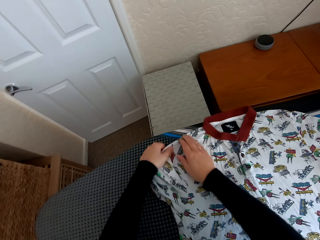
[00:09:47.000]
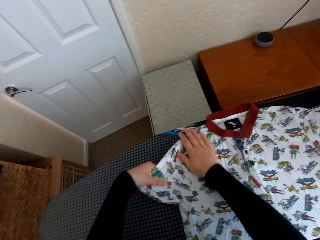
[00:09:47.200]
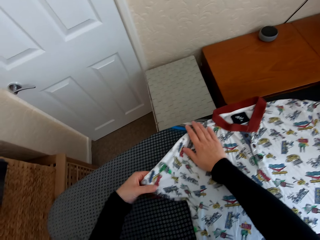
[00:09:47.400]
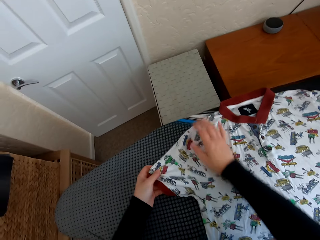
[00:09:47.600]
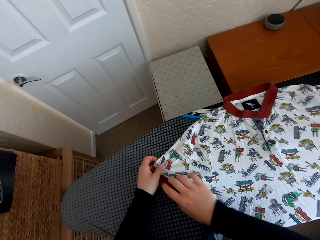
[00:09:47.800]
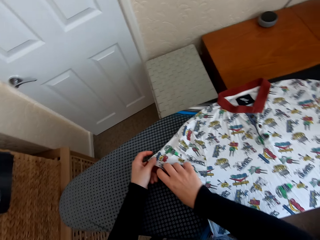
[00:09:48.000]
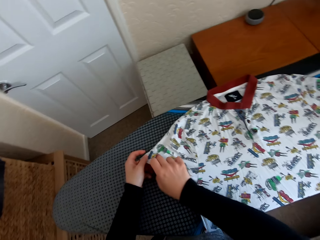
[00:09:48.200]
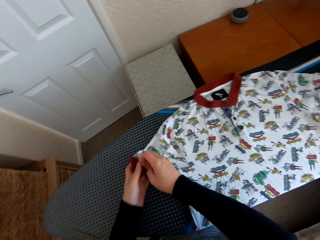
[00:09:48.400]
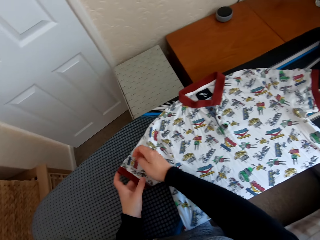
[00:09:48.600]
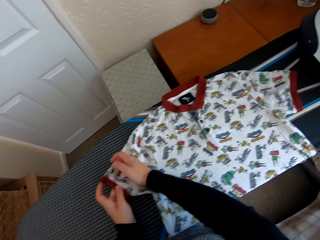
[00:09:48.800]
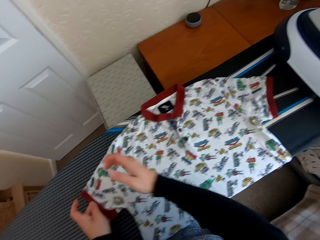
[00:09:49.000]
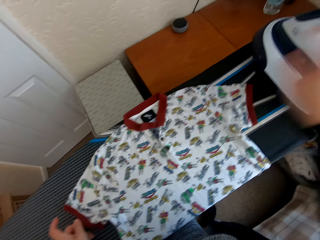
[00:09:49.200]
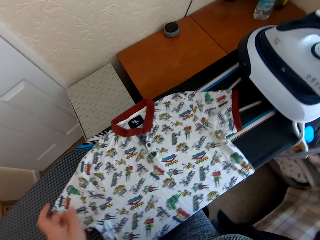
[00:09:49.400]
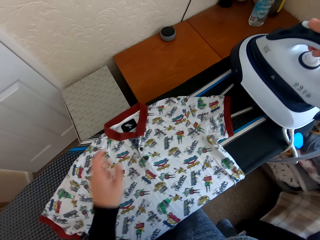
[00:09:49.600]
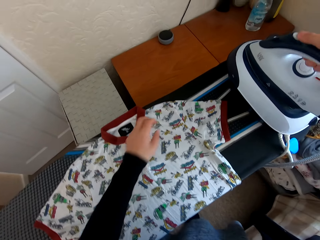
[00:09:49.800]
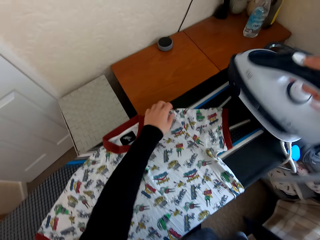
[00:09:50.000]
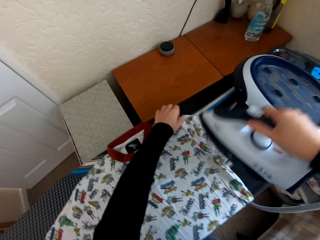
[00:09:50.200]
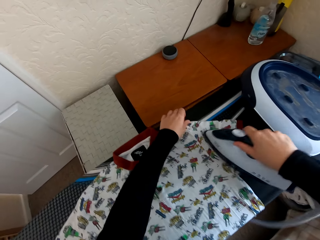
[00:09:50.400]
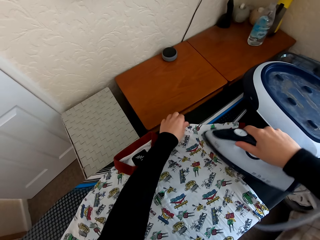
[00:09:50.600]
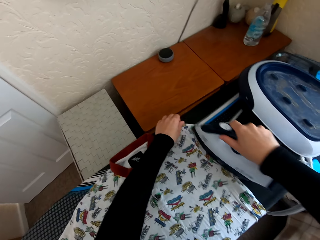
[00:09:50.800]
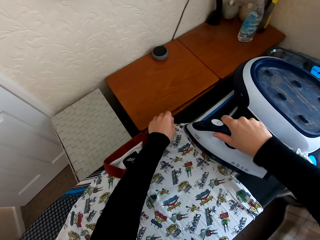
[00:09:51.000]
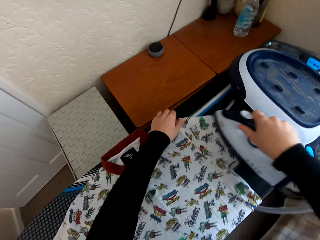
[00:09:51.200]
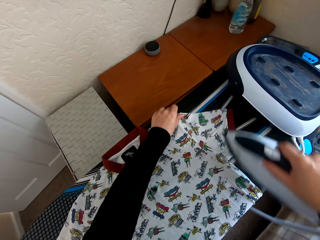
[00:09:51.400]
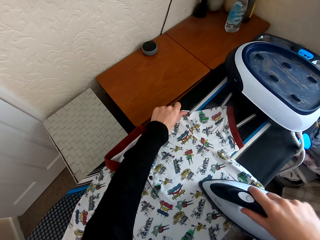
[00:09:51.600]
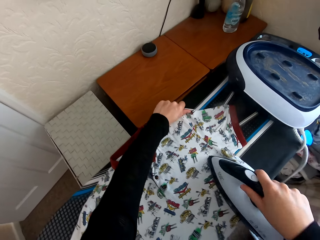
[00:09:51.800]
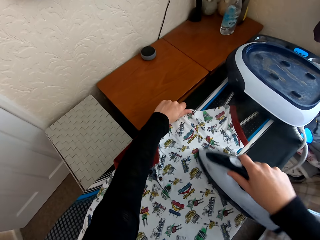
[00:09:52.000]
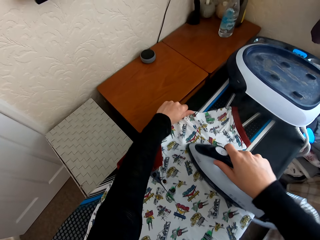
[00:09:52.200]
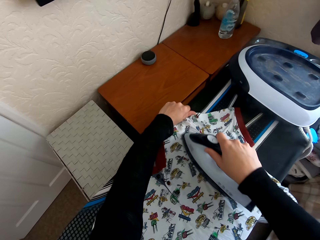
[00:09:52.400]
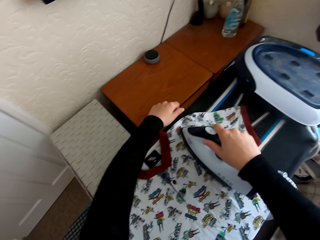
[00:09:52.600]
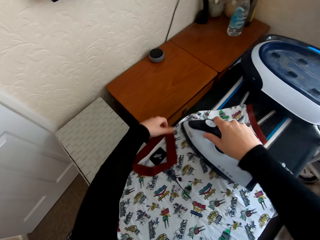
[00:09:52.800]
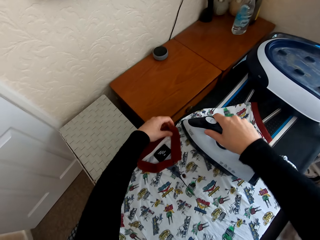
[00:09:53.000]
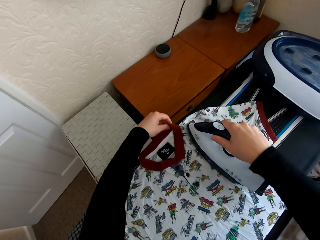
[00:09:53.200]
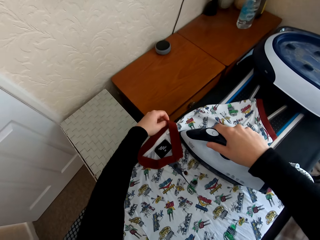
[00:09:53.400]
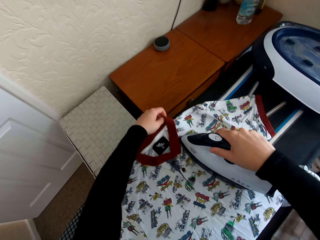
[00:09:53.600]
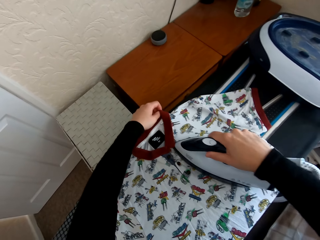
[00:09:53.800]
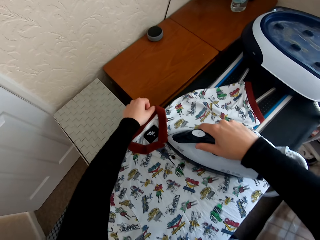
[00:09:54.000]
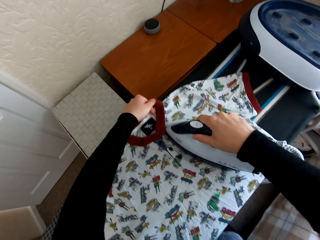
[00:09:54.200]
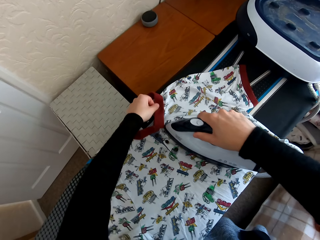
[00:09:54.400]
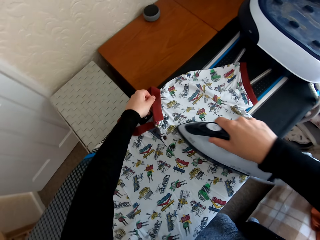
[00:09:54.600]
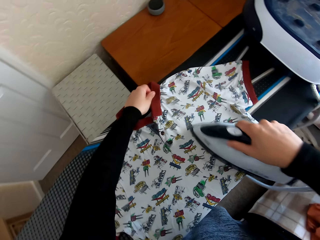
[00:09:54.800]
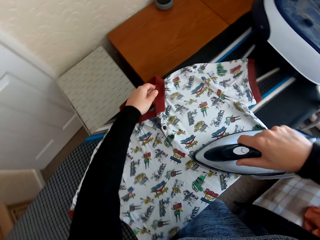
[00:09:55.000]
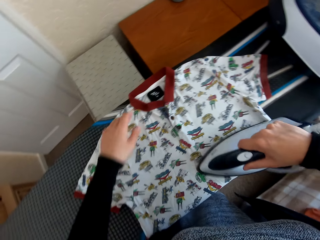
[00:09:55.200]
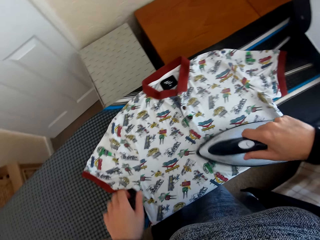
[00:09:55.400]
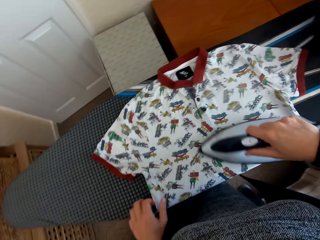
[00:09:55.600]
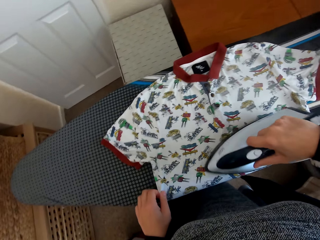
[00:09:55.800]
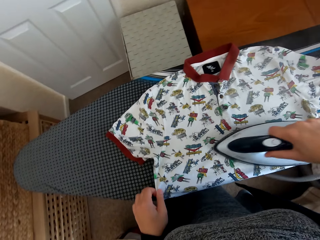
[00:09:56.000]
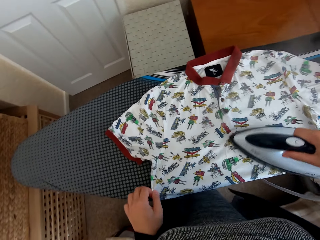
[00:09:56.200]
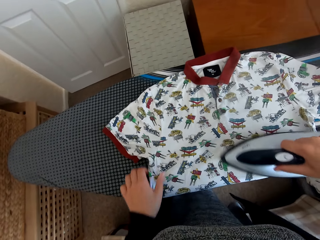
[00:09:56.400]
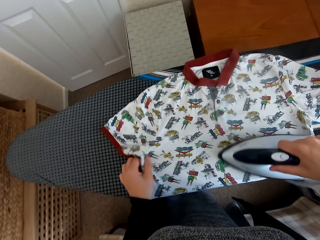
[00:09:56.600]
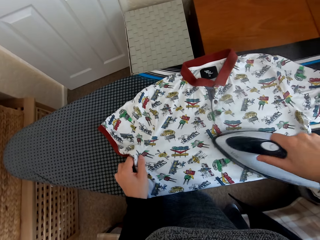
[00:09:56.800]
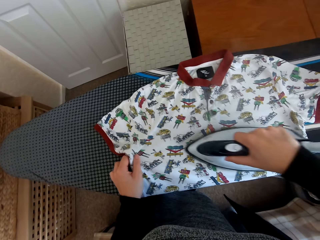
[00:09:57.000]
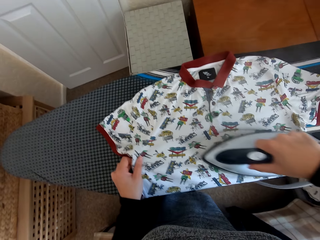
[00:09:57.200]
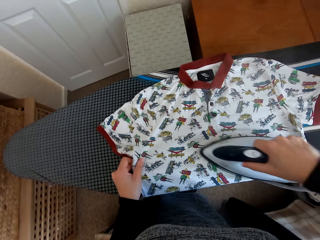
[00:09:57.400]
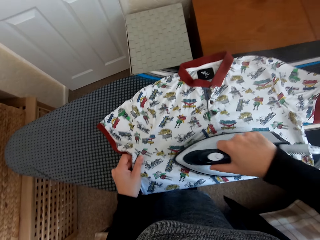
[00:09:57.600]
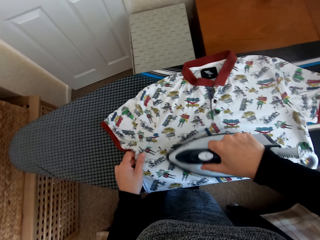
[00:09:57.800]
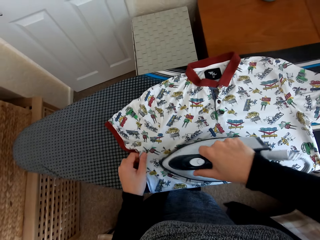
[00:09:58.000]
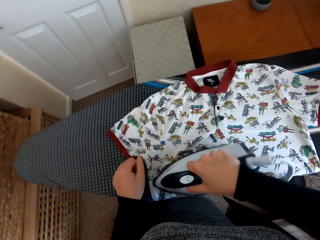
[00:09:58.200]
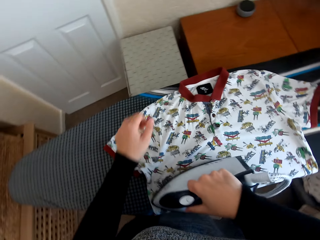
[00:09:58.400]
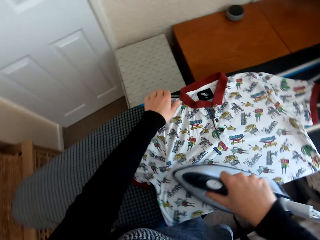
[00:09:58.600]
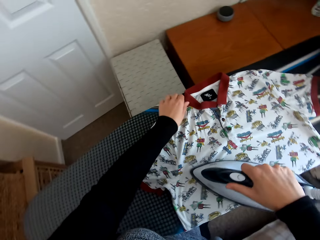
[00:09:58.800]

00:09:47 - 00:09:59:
The camera wearer picks up the iron box from the iron board hanger. They iron the t-shirt on the Brabantia iron board with the iron box.

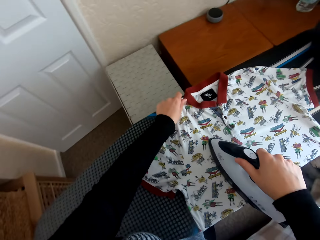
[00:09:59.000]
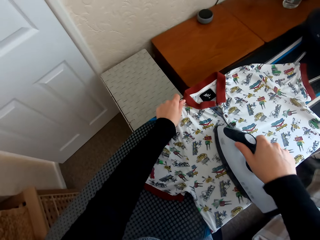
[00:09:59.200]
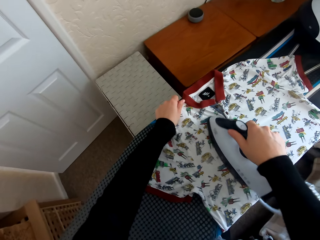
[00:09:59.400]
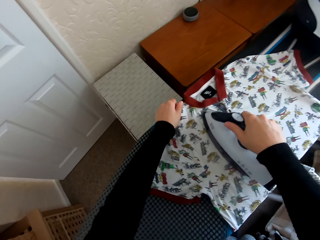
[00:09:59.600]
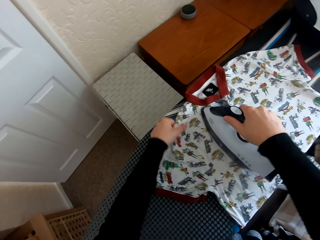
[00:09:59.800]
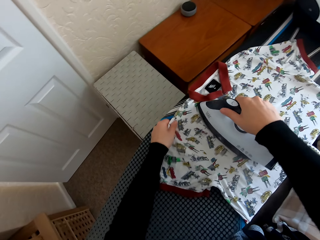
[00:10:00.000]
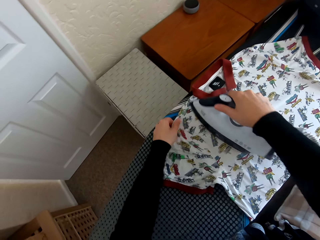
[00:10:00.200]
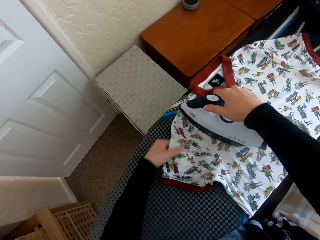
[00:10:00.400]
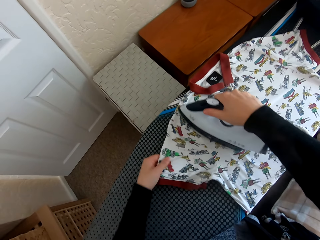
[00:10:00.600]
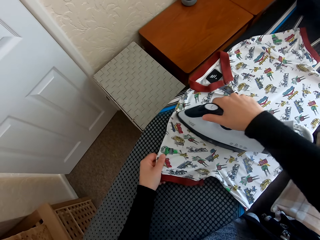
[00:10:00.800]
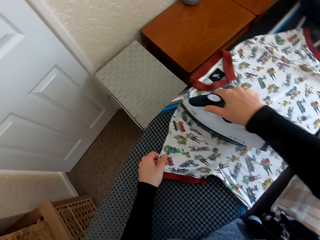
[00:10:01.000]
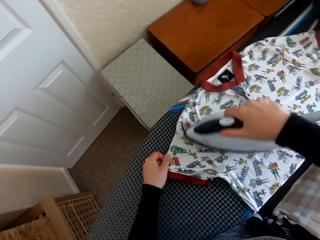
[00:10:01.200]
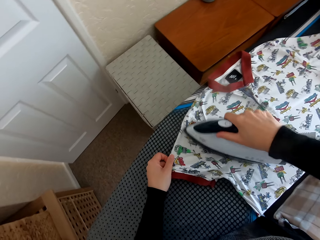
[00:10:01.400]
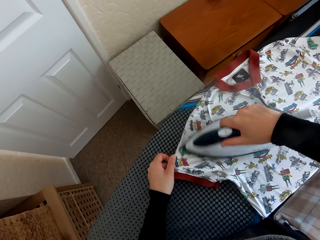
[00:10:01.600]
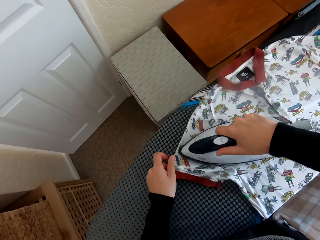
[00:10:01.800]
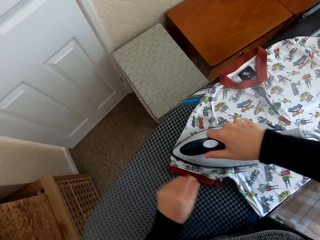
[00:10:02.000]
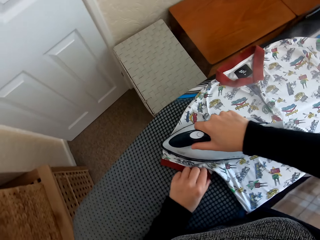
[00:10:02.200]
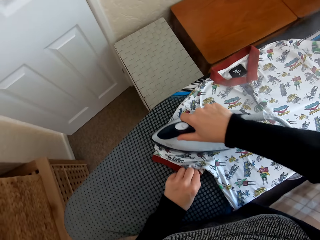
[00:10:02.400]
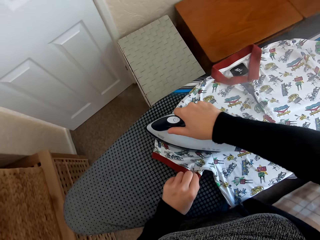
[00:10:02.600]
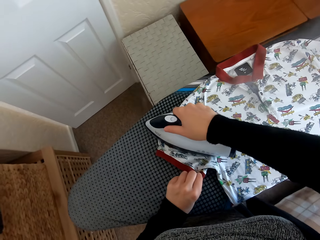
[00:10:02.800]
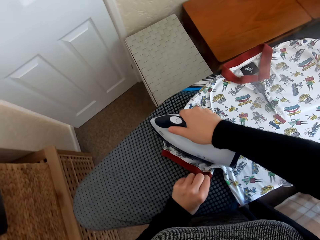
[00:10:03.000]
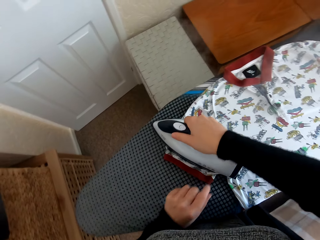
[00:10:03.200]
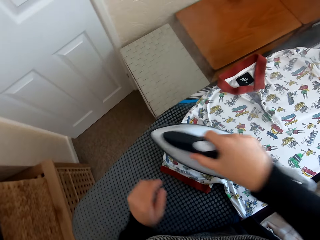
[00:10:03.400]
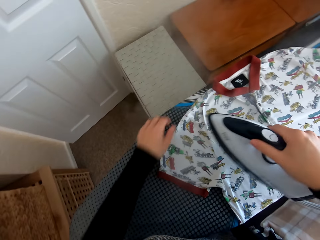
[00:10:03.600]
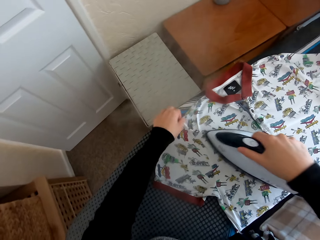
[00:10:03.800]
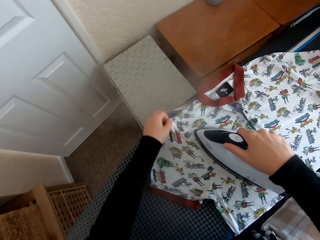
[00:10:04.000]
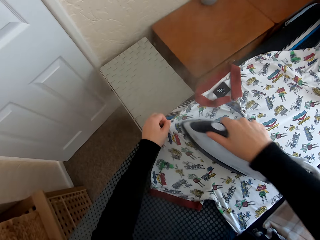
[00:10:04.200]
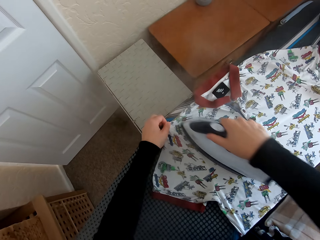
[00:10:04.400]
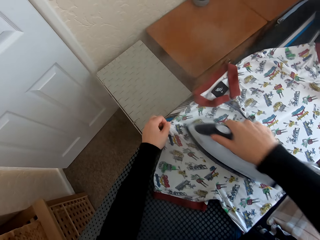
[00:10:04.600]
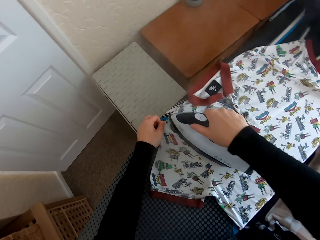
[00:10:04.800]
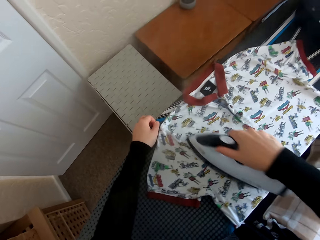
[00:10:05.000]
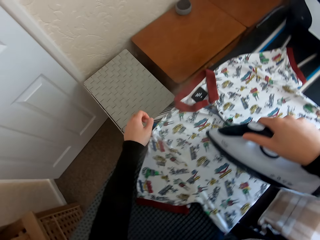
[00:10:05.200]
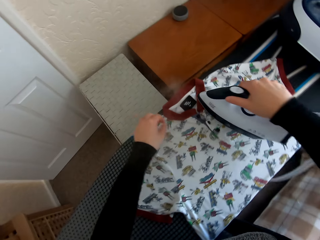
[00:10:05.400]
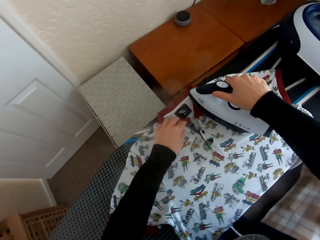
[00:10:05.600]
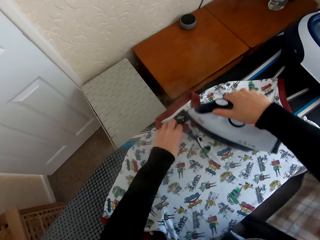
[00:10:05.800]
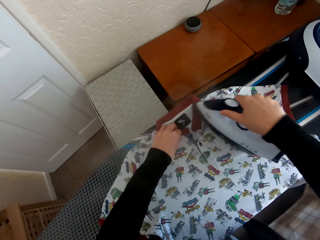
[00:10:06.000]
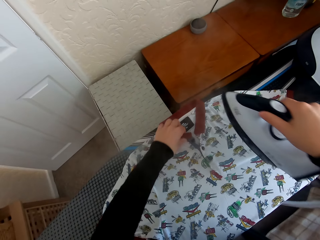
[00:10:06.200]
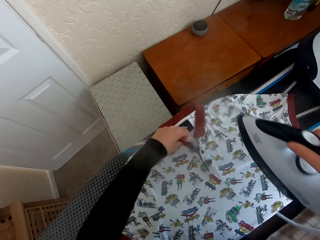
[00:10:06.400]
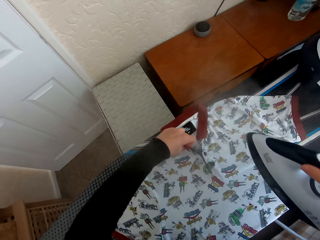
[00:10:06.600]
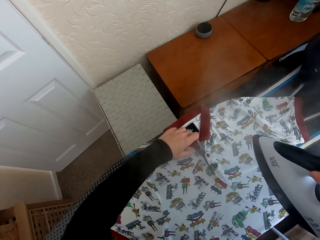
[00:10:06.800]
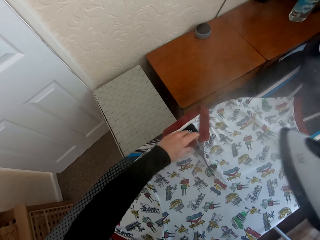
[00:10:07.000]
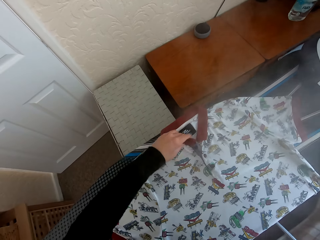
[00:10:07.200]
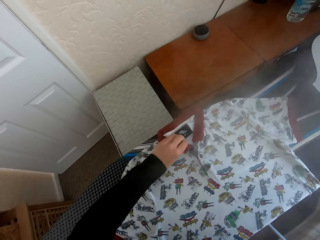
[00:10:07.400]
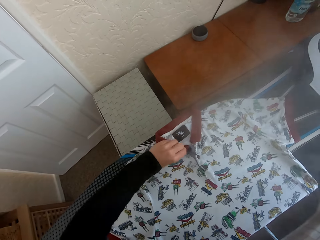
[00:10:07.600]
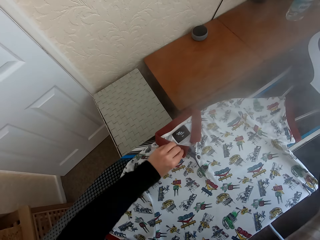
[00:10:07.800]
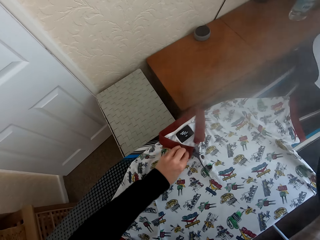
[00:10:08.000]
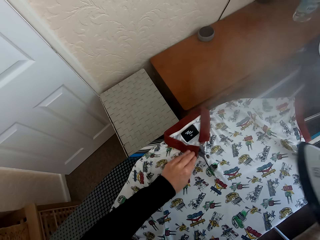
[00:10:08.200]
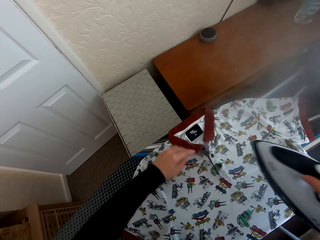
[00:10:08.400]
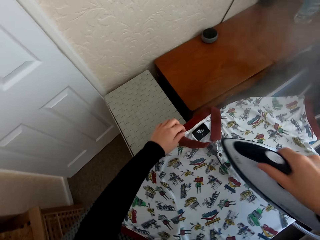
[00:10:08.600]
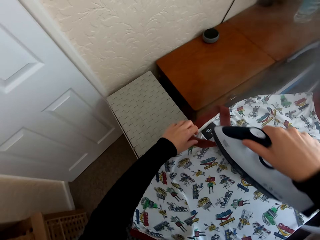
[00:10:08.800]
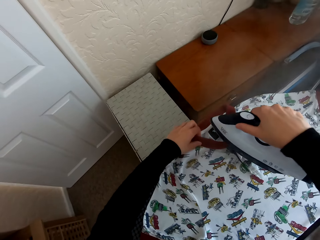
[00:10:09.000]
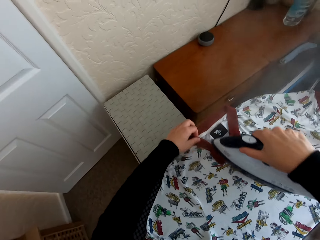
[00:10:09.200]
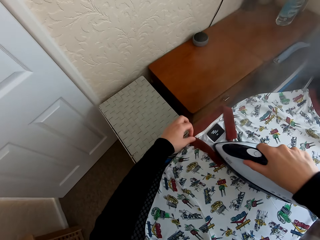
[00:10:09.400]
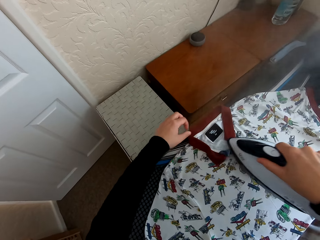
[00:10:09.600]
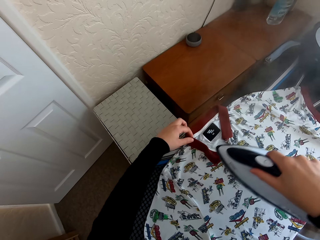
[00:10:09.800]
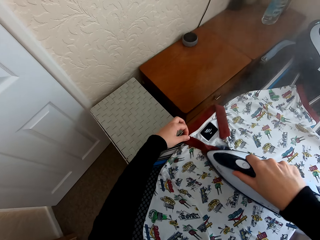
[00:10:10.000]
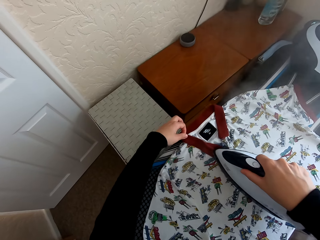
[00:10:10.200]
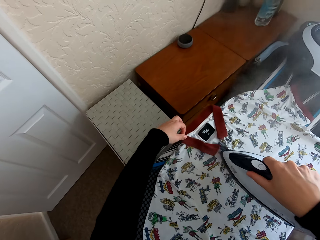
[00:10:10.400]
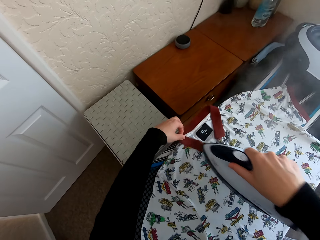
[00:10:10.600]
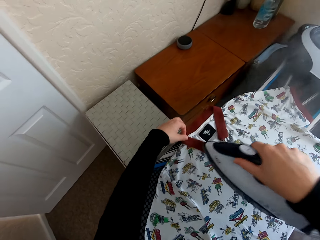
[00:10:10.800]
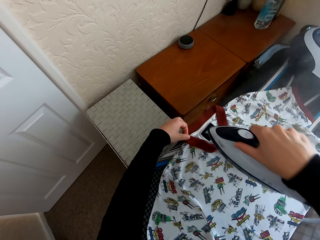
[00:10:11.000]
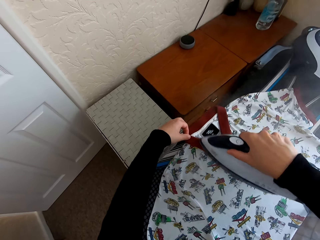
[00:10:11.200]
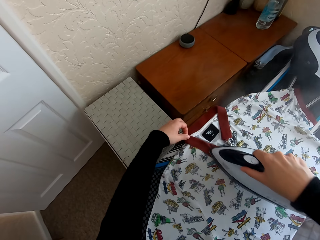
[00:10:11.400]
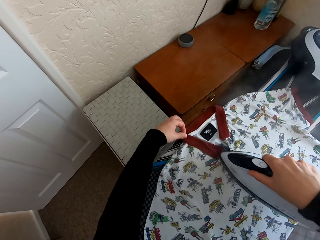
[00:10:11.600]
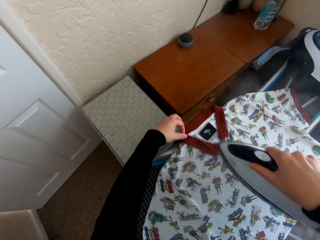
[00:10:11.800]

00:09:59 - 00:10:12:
The camera wearer adjusts the cloth on the iron board. They iron the cloth with an iron box.
